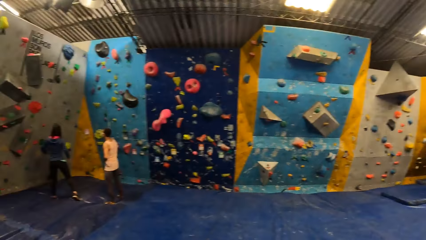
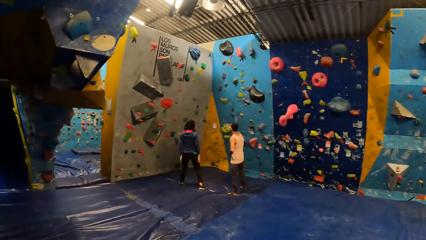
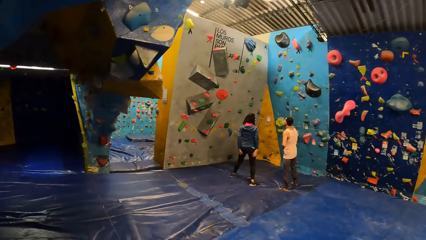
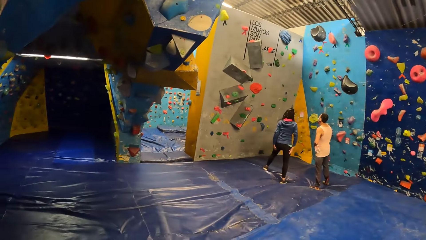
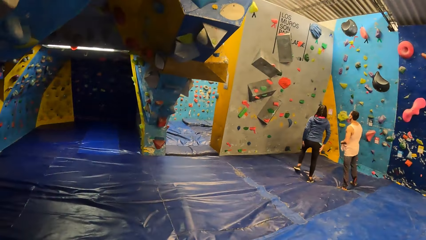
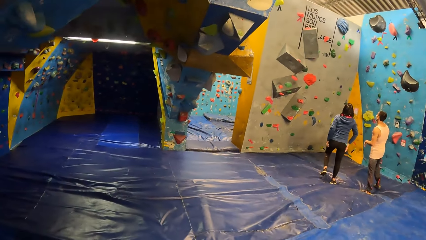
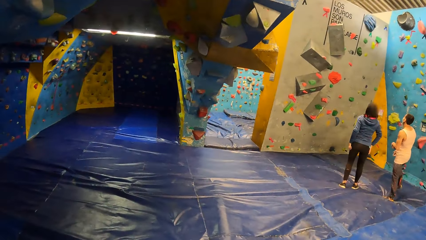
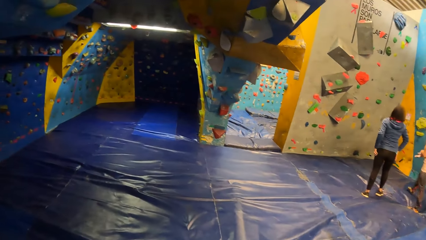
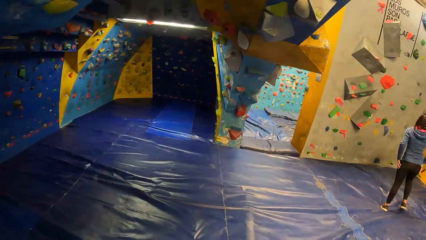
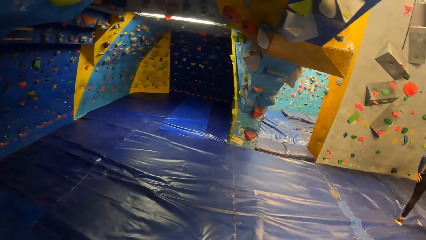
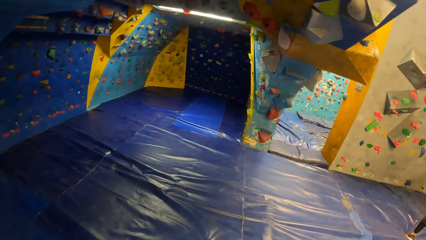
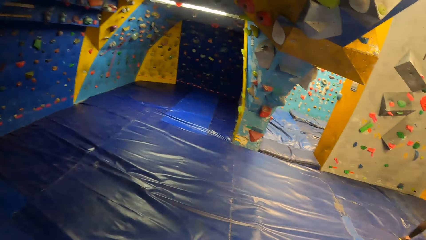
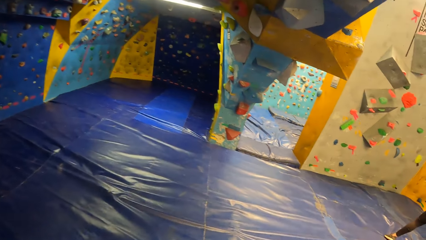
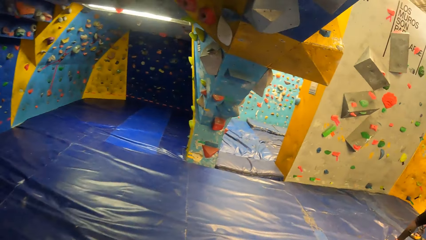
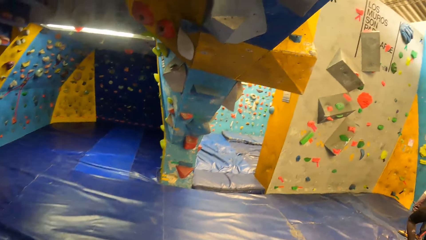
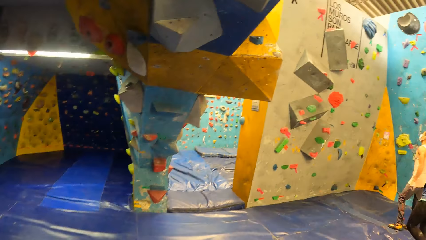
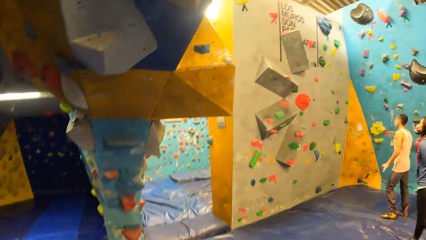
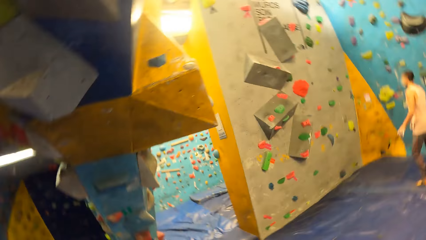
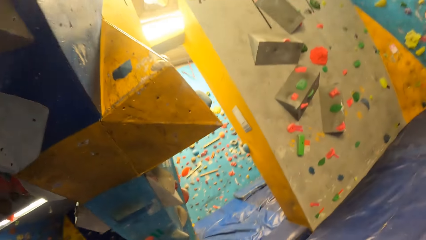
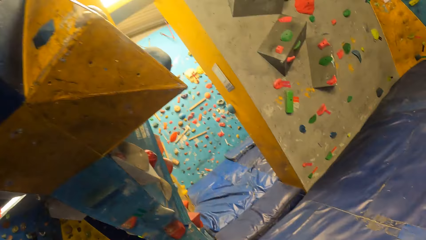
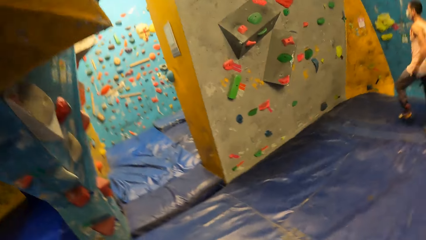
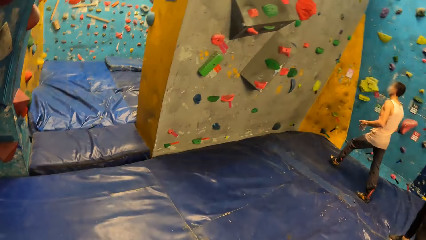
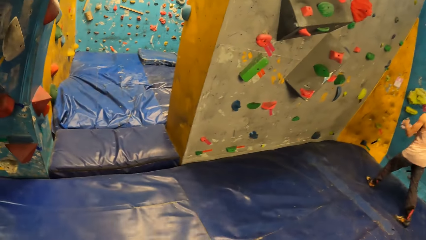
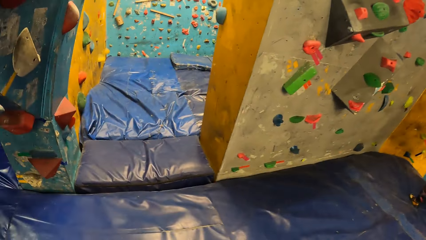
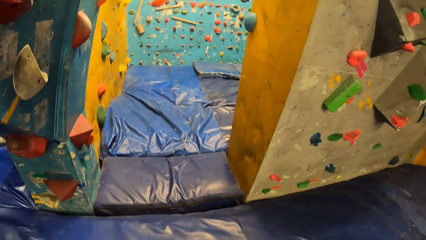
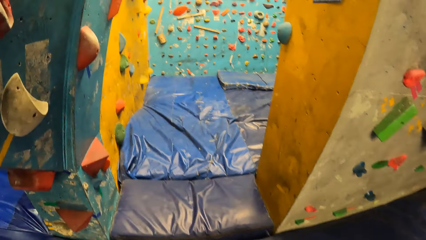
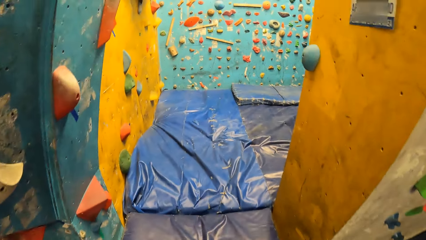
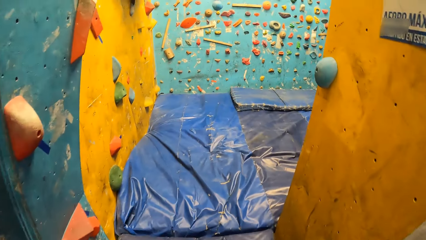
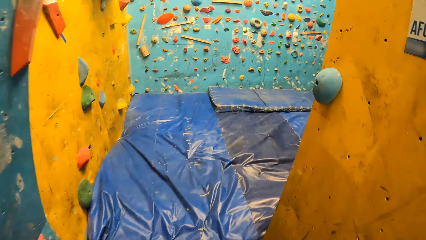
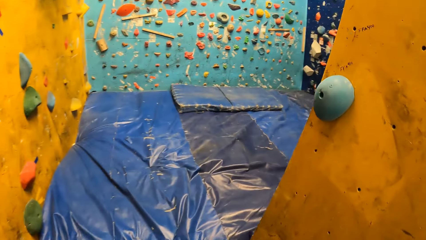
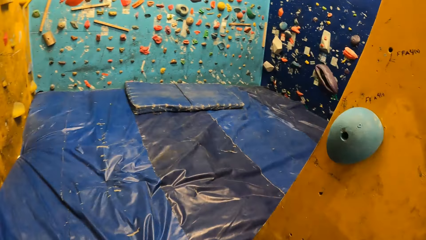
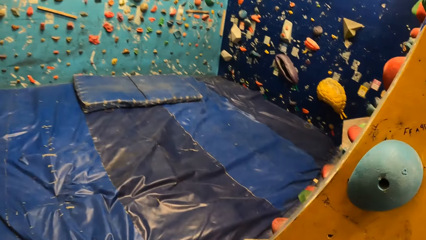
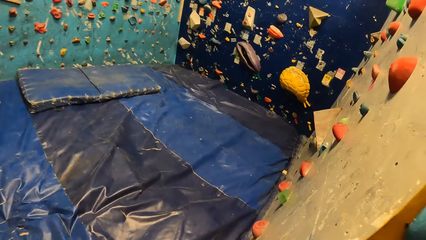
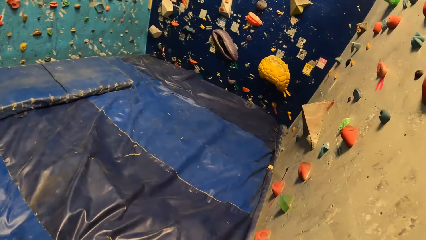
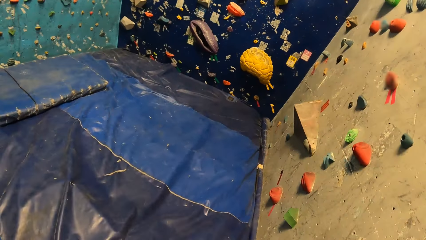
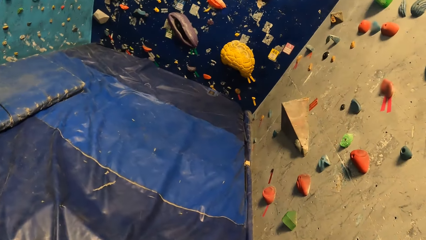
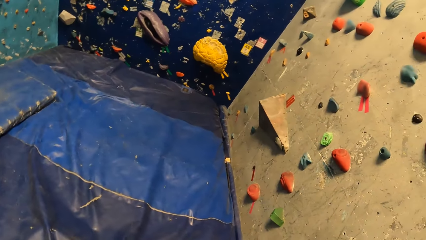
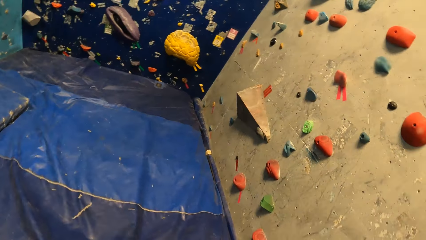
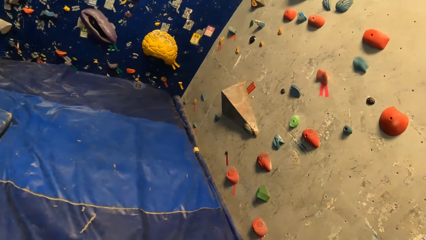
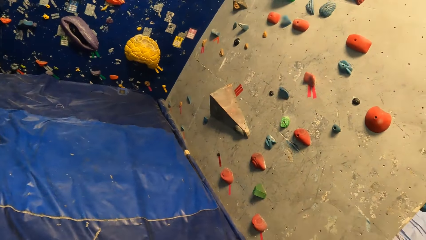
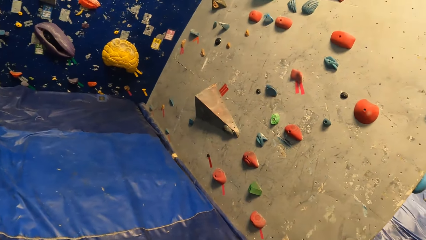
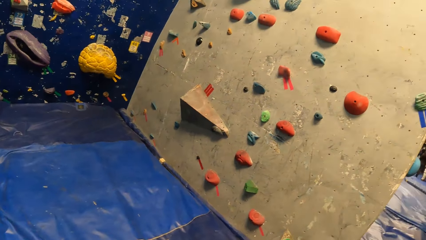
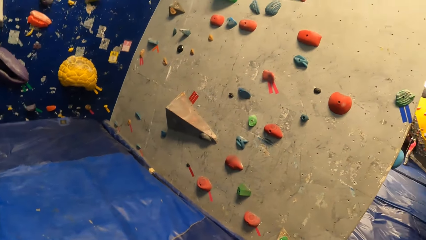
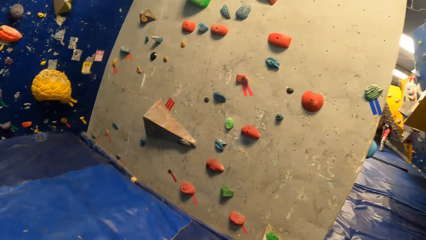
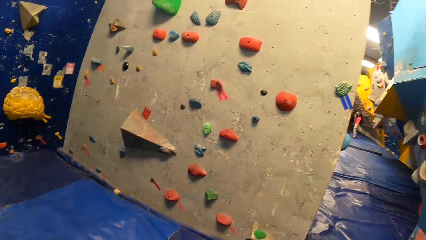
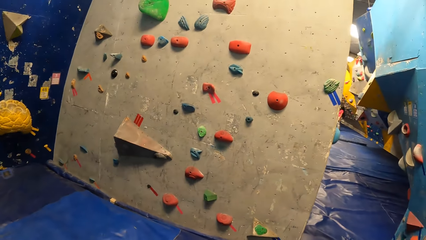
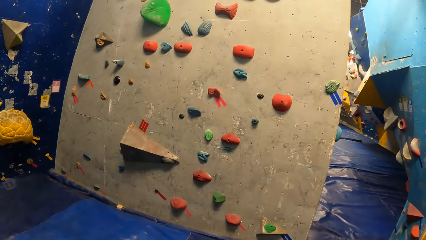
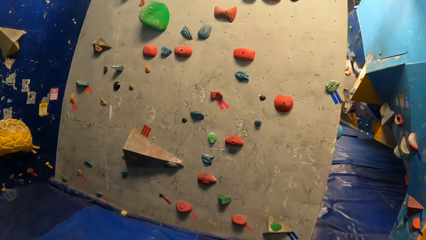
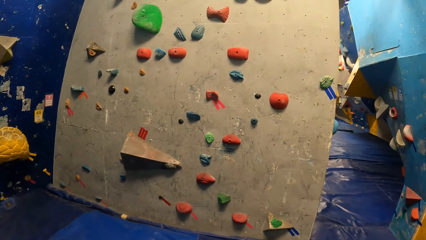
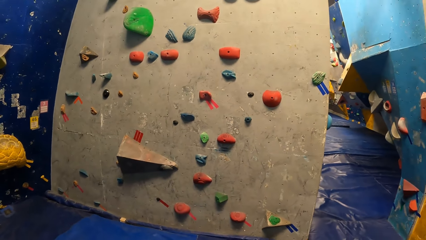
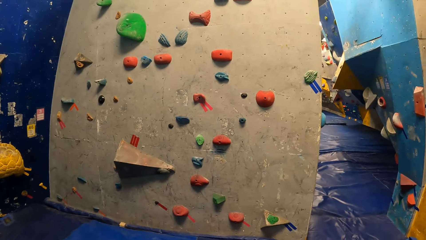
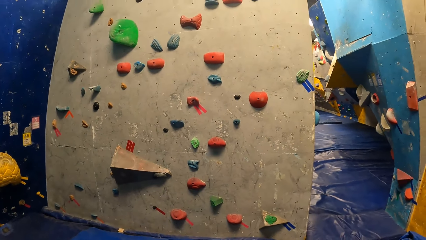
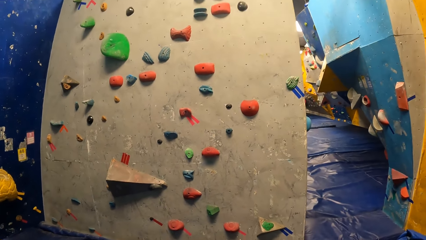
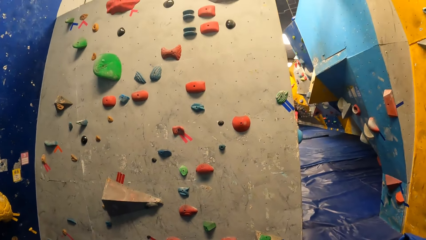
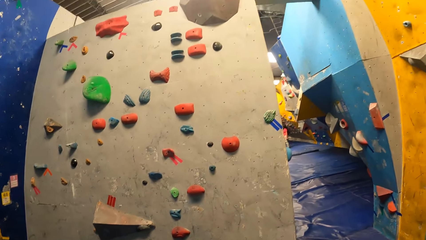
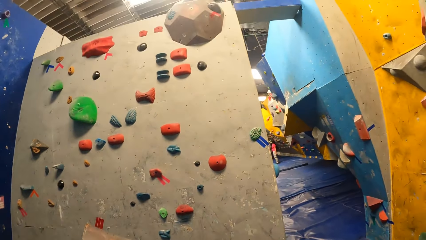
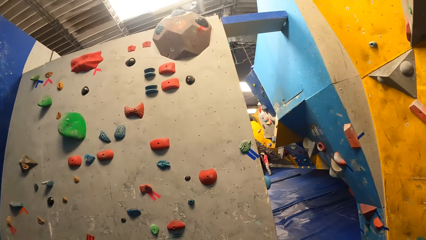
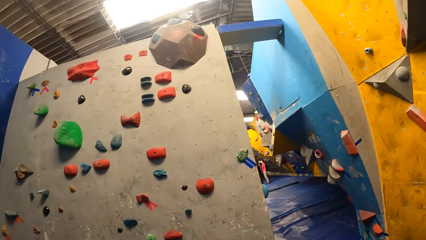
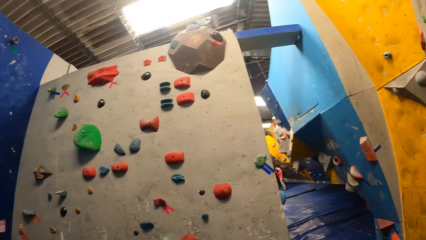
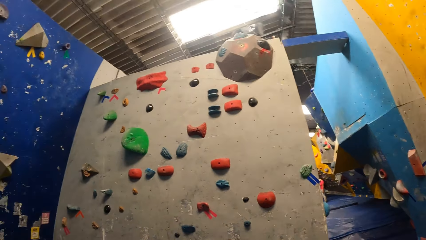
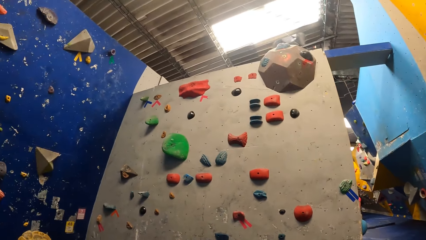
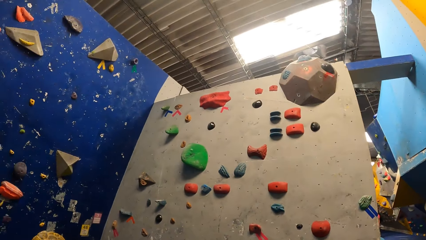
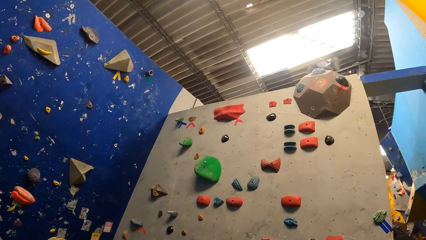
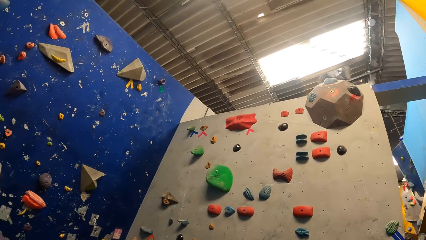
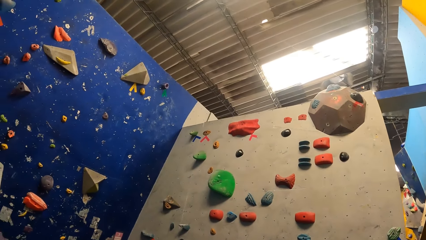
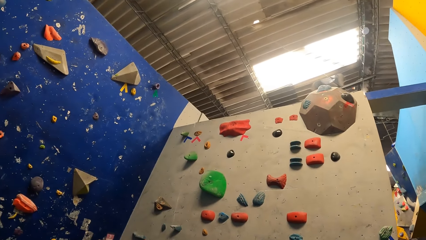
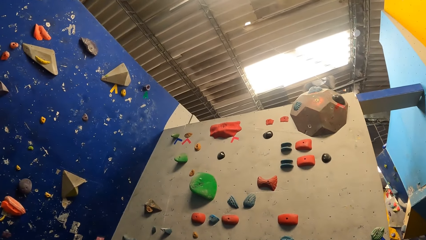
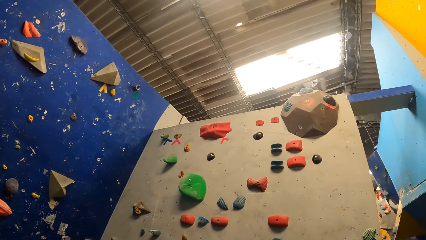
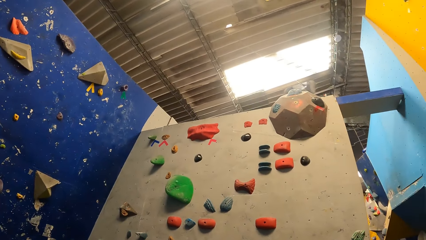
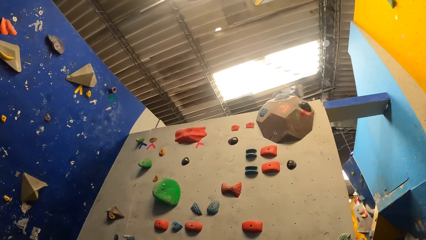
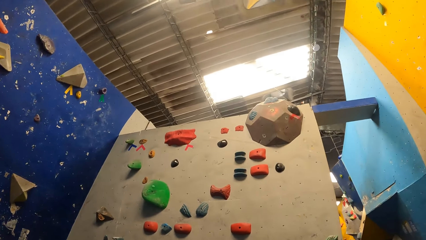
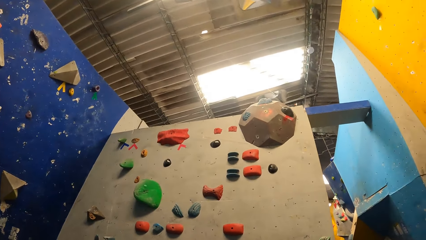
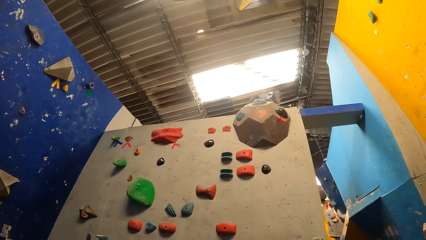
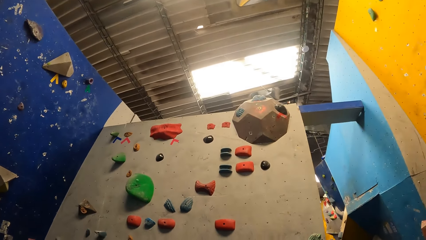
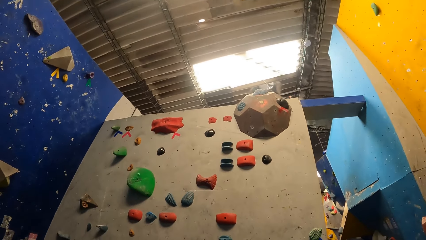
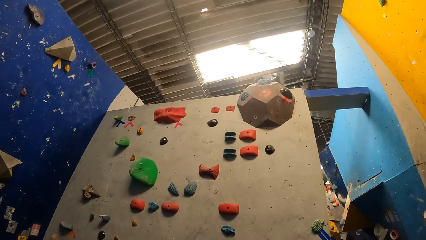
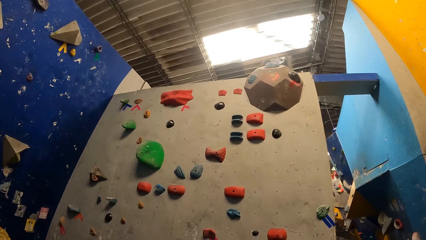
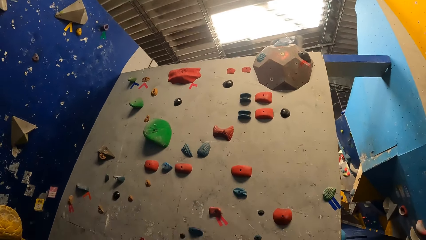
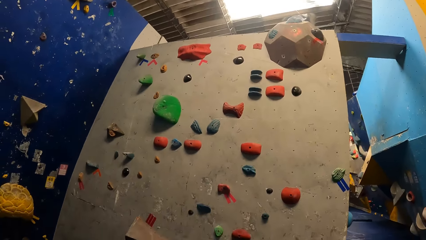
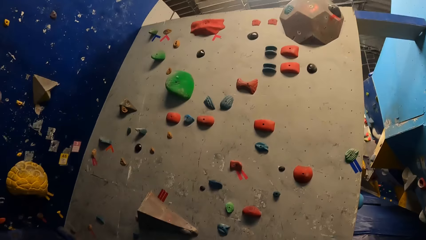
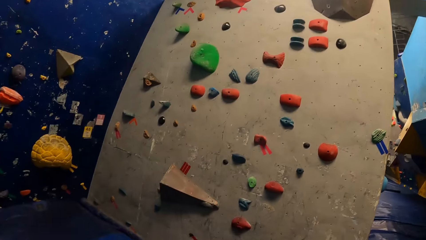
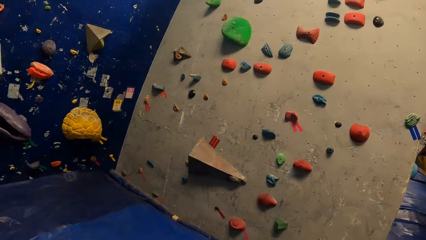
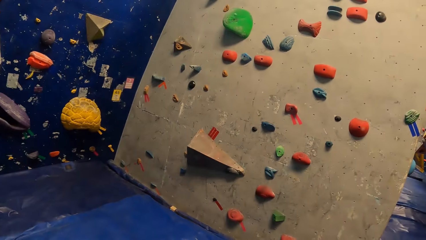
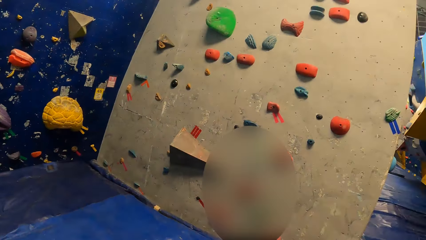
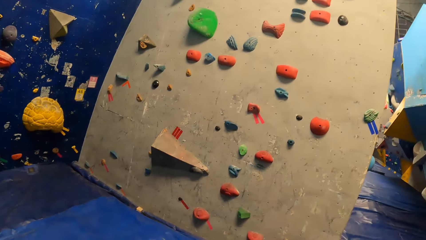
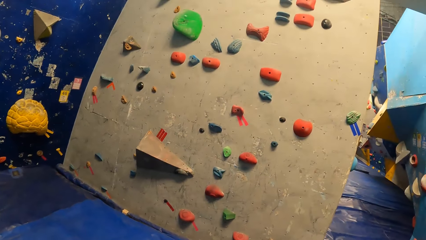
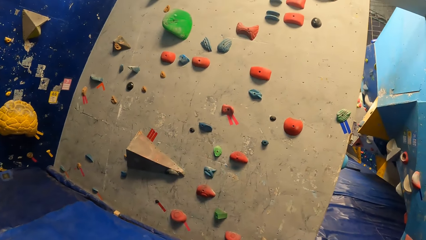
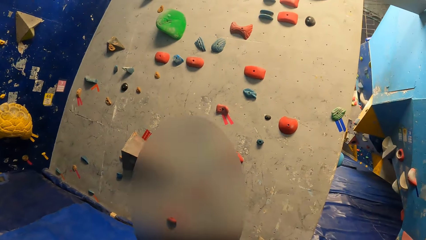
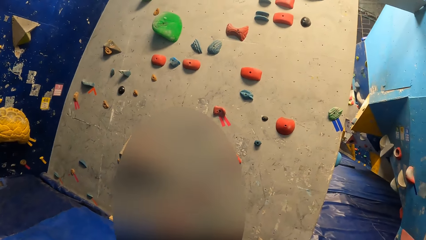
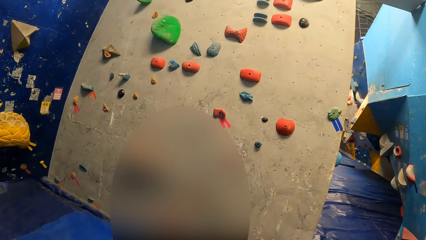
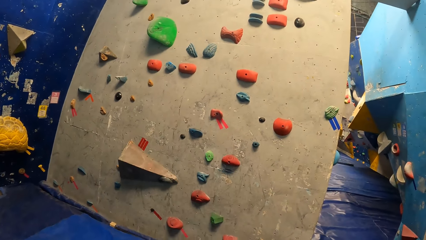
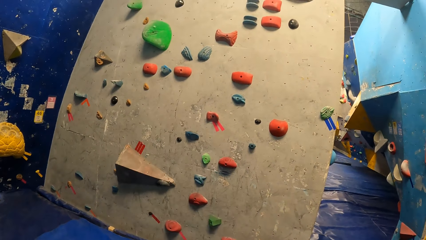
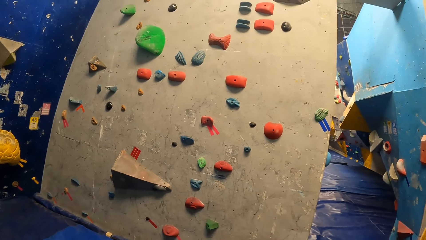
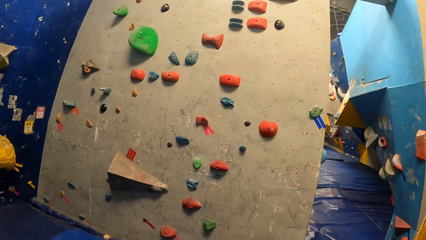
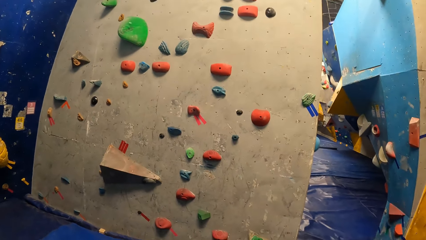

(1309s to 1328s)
The camera wearer turns around the activity room. They walk into a climbing room. They scan through the climbing room. They stare around the corner.
